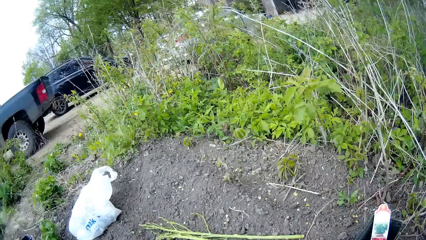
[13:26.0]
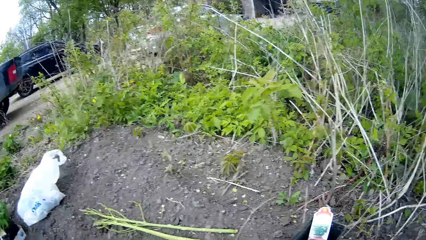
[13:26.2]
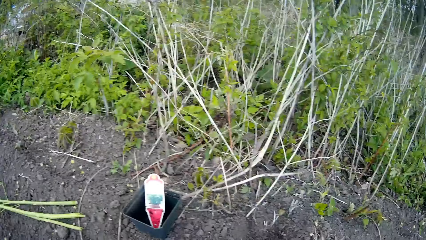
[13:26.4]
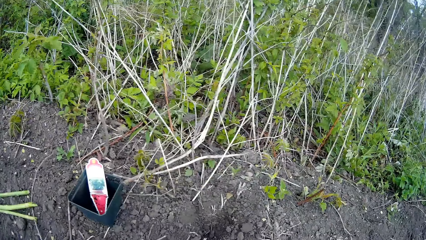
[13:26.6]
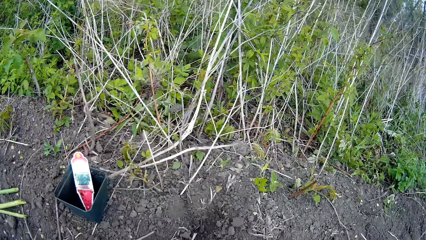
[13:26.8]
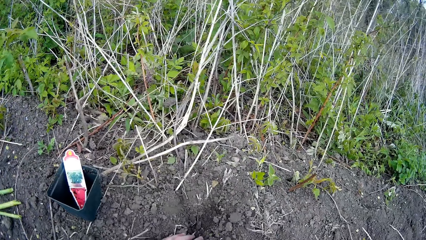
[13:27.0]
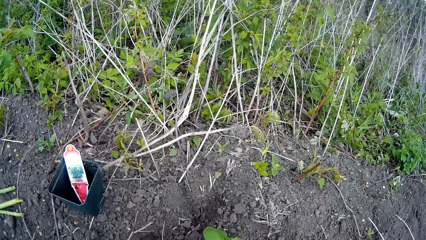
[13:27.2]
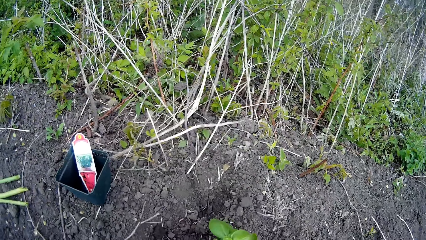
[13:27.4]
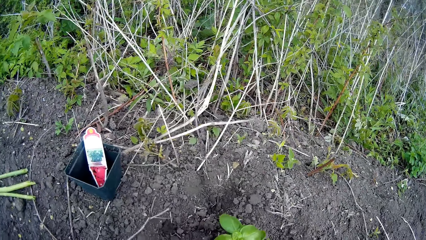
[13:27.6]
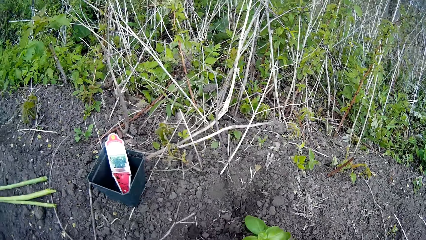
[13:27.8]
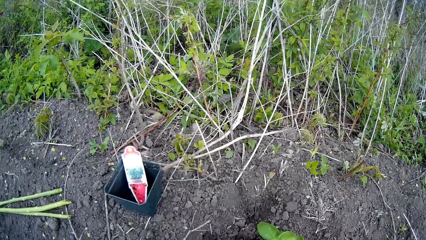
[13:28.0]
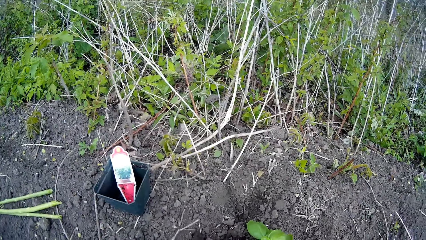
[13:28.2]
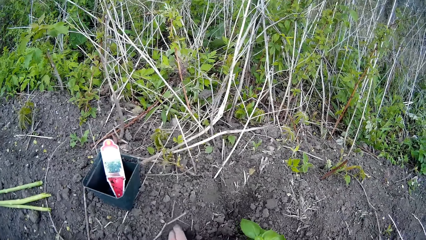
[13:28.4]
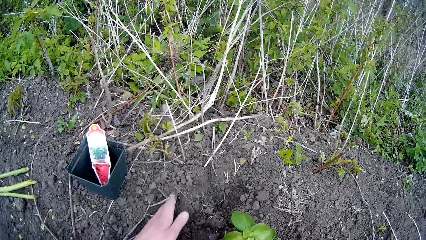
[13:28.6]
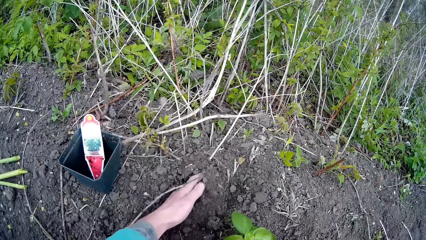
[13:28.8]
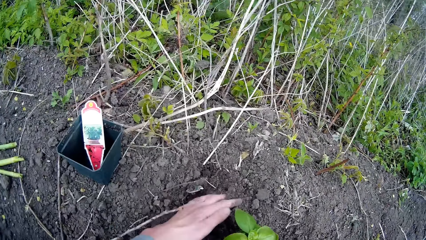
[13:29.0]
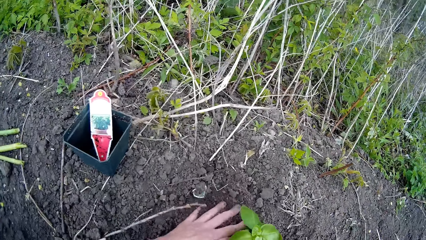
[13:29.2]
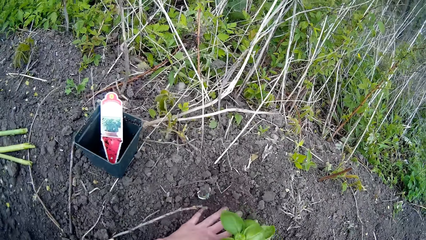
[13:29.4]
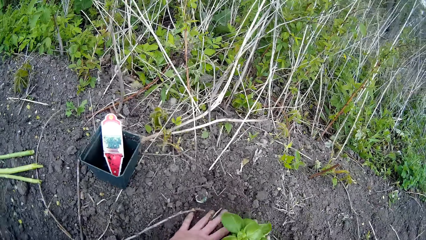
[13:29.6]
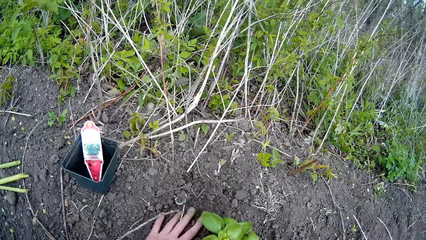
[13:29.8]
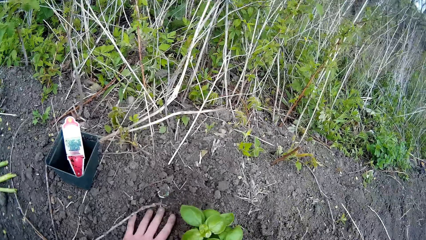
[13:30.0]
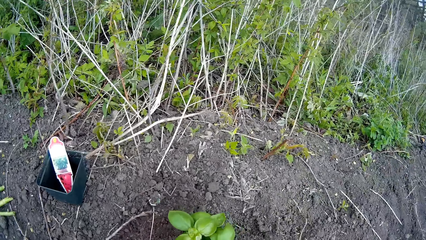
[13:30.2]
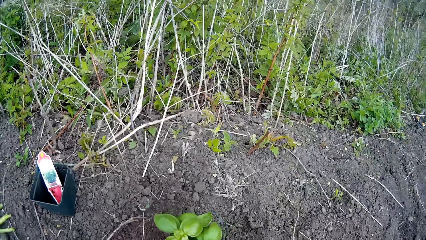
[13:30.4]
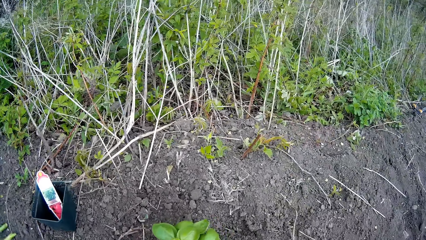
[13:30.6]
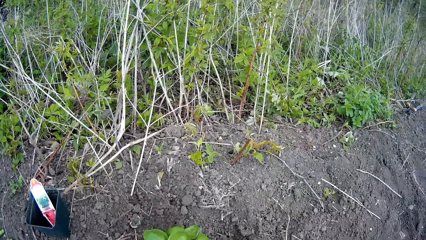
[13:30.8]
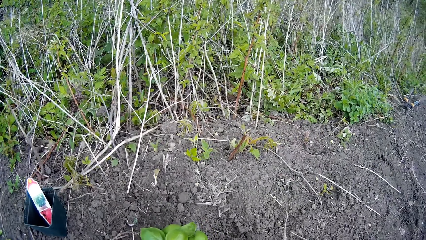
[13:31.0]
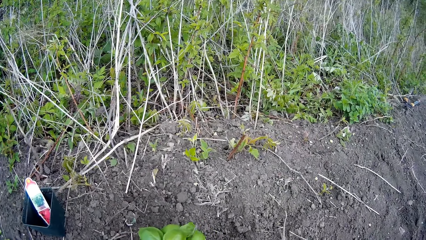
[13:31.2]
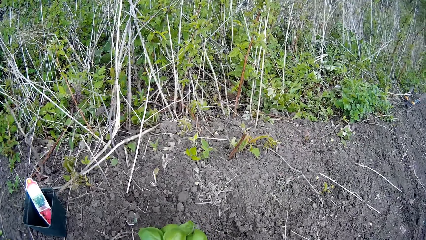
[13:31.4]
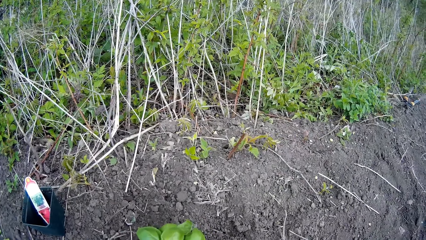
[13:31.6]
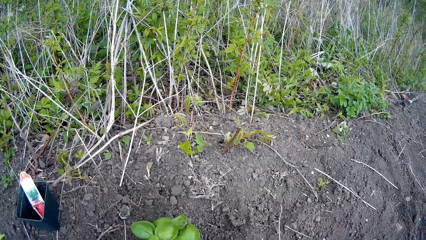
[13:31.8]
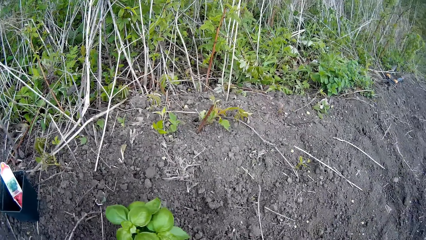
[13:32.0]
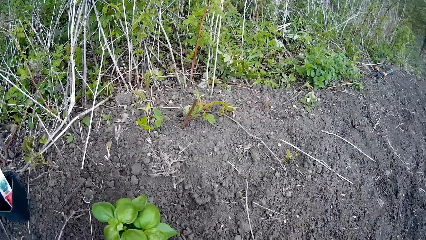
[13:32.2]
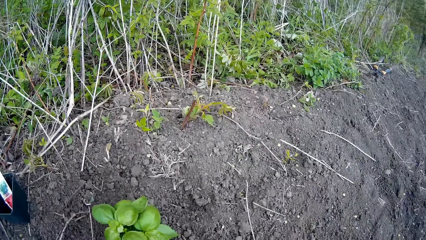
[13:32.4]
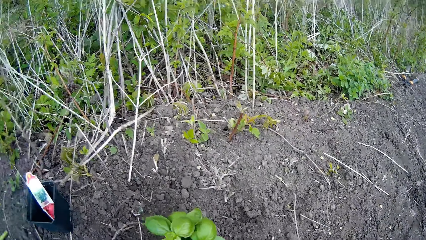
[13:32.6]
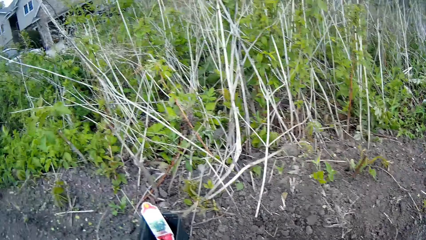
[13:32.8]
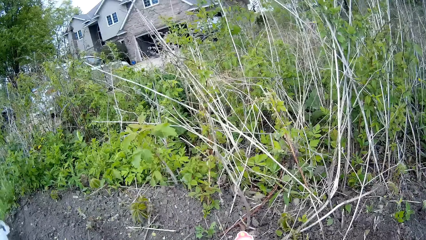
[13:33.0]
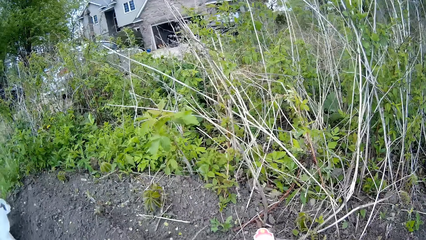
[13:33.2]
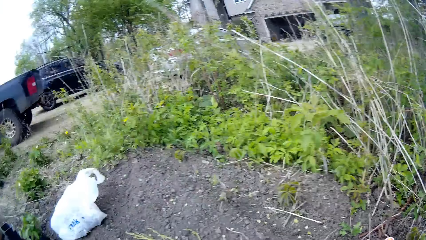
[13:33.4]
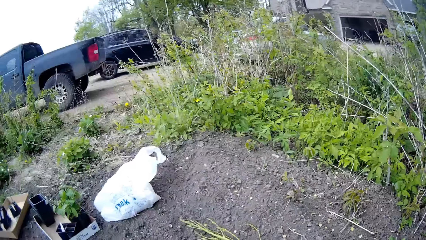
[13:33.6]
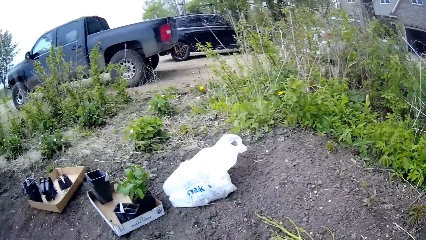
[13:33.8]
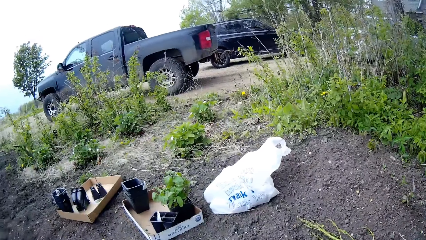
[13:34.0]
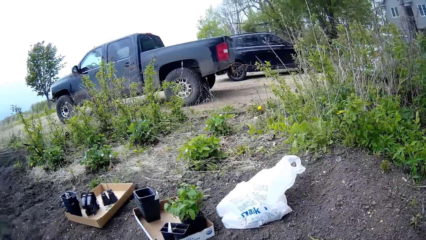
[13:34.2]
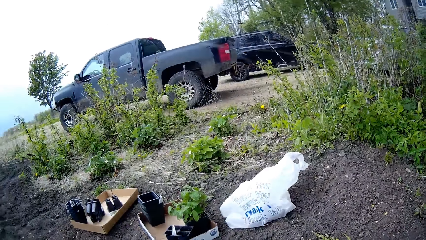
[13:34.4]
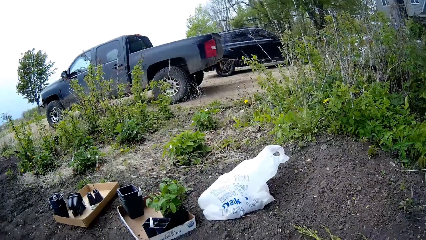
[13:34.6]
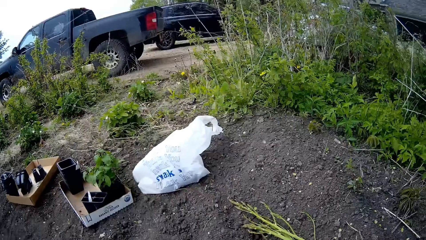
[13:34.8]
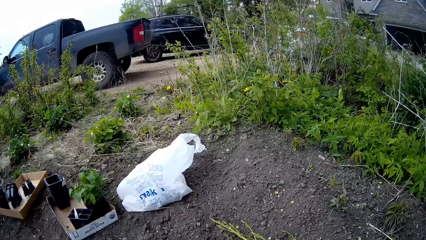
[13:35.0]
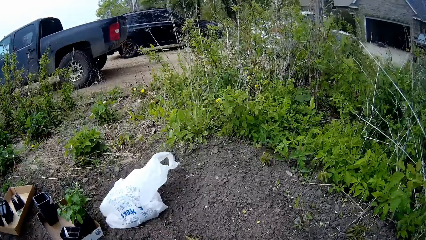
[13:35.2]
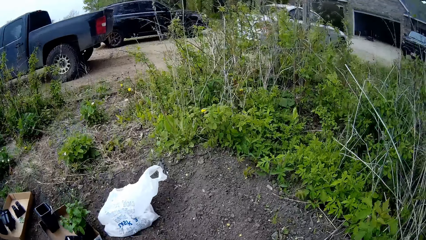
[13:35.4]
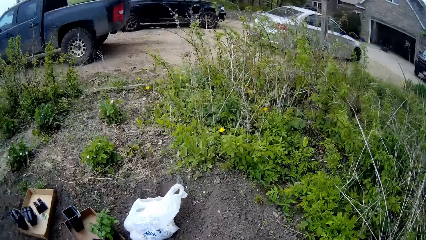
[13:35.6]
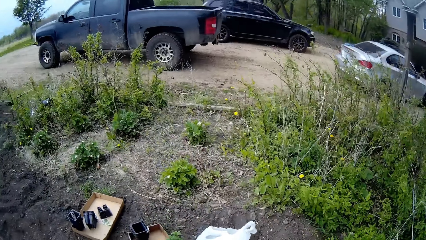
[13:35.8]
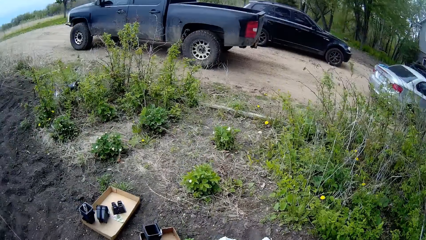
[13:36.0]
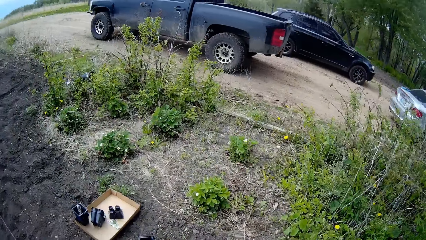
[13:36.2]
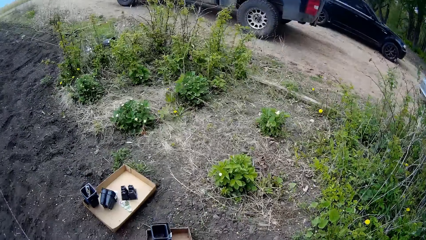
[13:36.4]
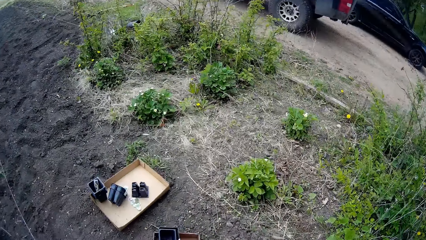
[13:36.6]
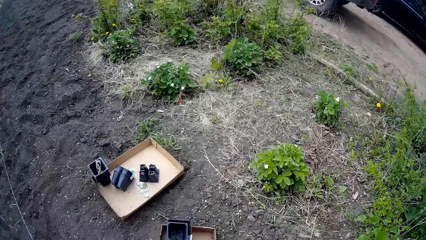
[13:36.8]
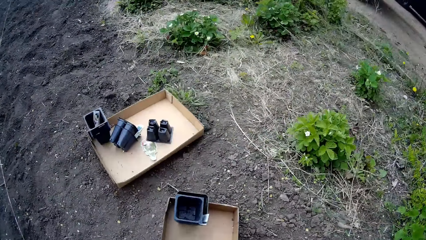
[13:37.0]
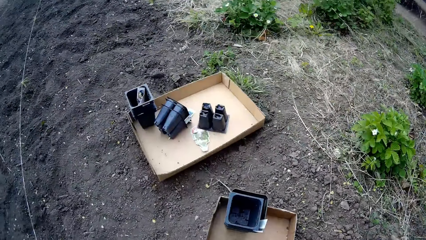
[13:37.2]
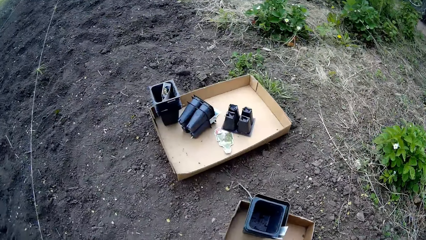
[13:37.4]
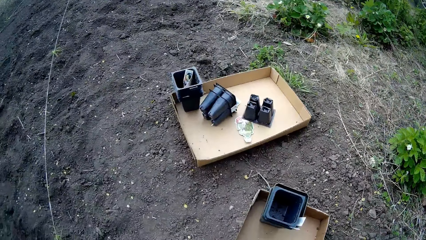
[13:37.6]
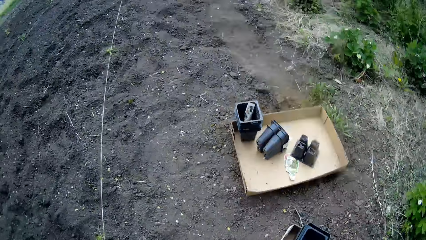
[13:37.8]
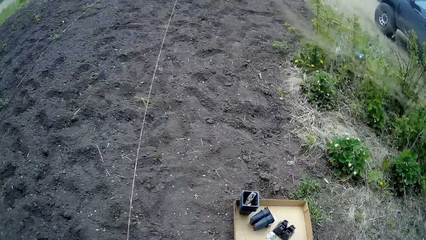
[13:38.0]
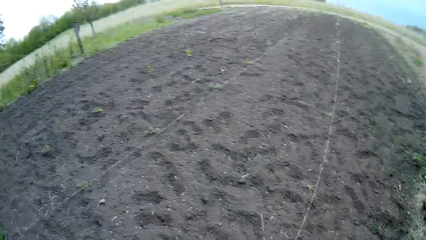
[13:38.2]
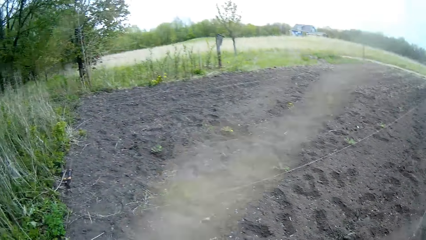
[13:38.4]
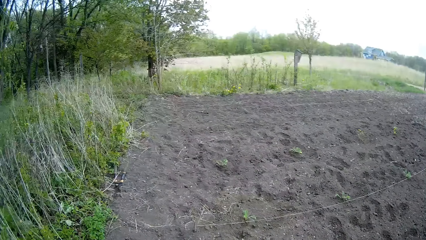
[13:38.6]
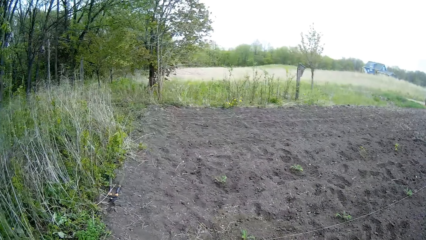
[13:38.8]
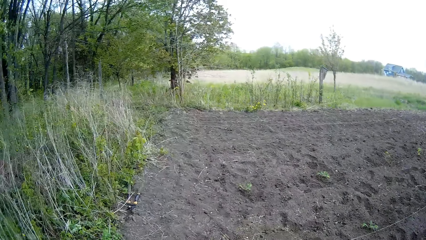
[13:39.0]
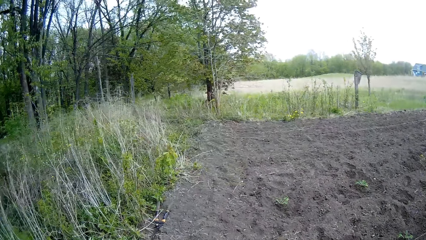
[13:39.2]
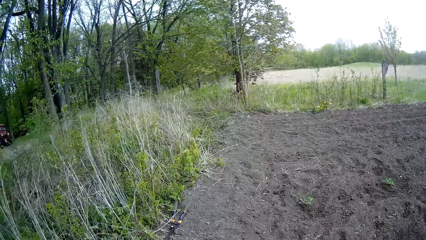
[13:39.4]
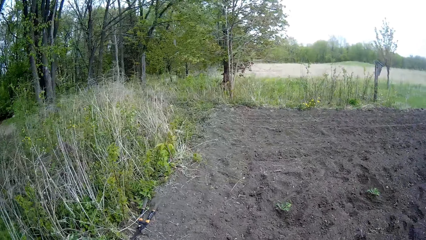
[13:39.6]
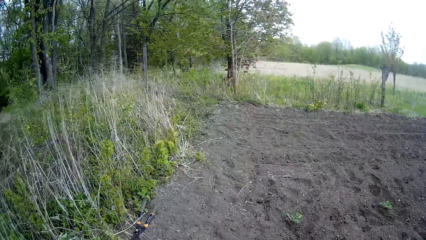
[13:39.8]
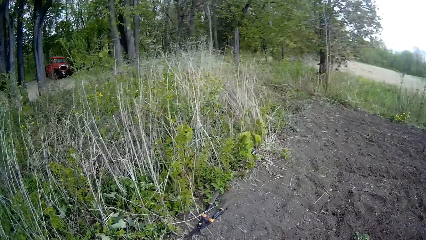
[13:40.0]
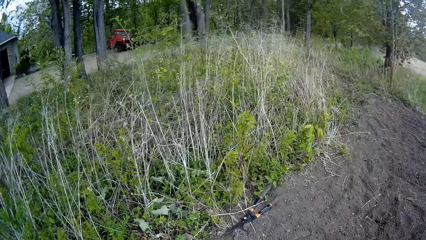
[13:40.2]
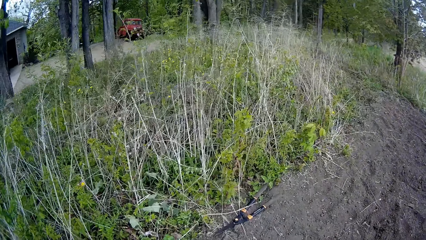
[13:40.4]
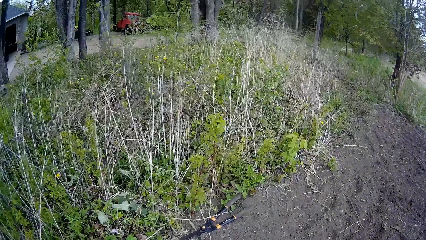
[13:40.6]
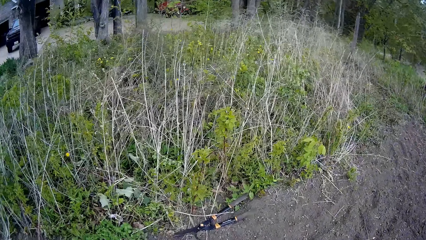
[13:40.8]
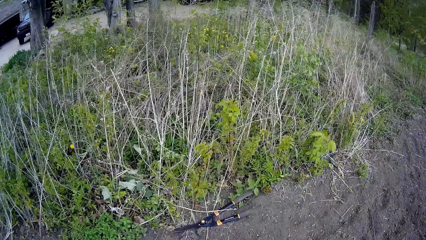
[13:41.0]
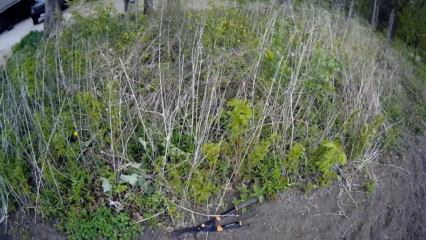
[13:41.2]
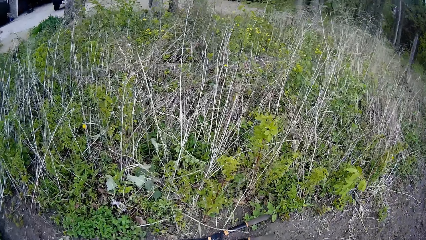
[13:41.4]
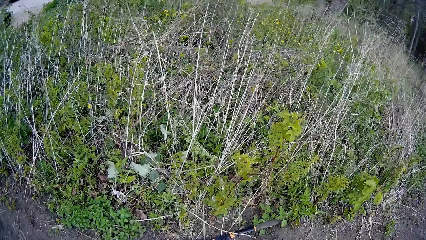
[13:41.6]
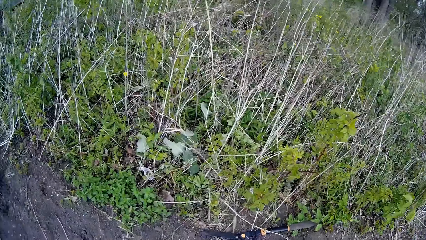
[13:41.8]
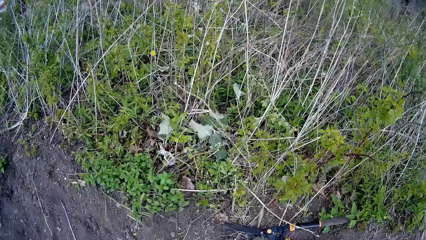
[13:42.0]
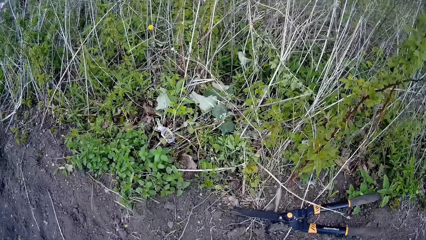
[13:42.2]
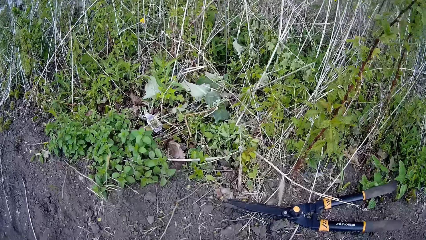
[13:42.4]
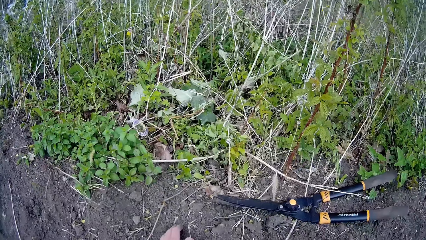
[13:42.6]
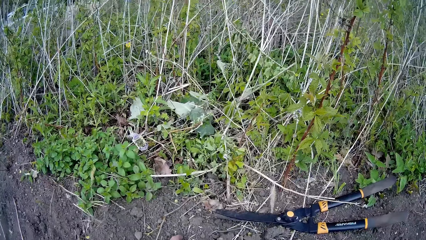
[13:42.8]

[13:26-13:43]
The camera wearer presses the sand around the plant with both hands. She shifts the sand toward the plant with her left hand. She presses the sand around the plant with her left hand. She looks around. She looks around again.
